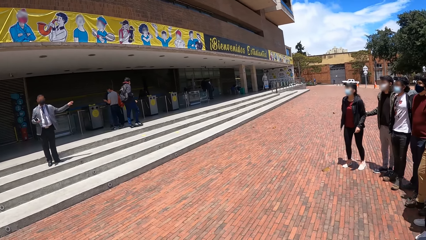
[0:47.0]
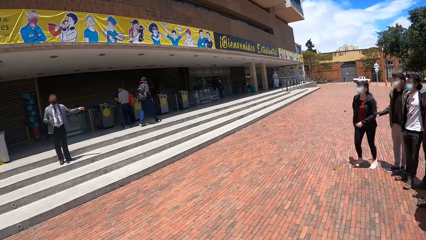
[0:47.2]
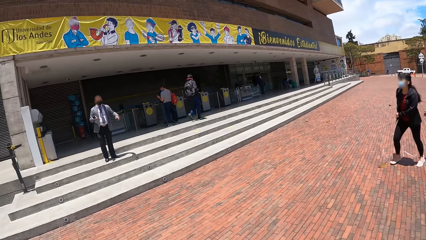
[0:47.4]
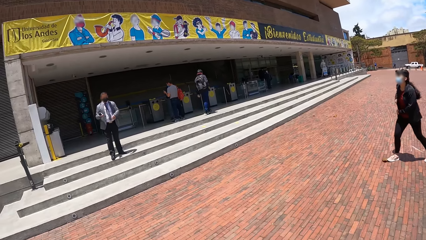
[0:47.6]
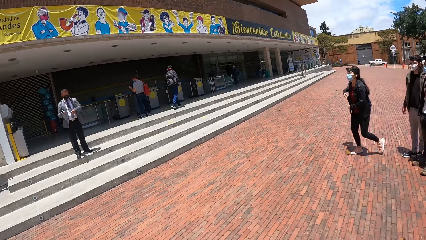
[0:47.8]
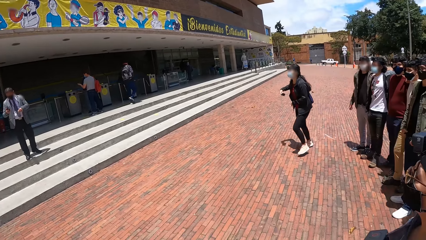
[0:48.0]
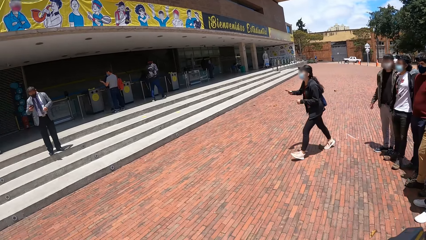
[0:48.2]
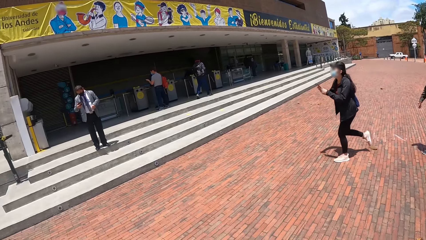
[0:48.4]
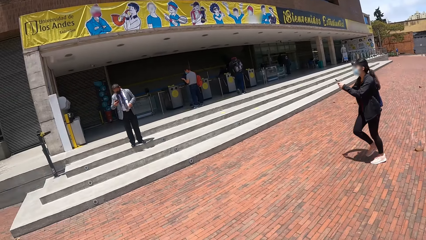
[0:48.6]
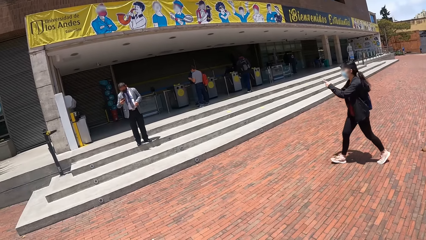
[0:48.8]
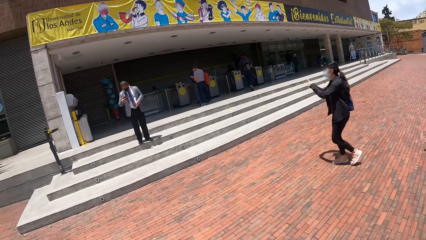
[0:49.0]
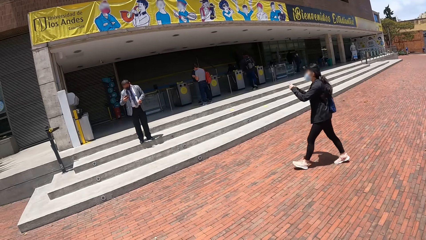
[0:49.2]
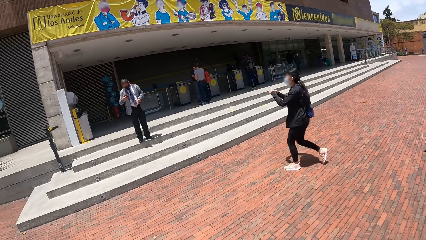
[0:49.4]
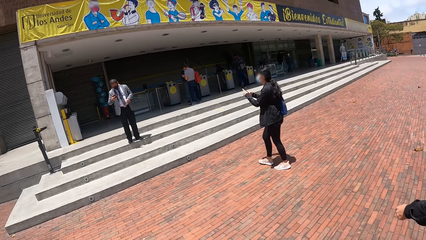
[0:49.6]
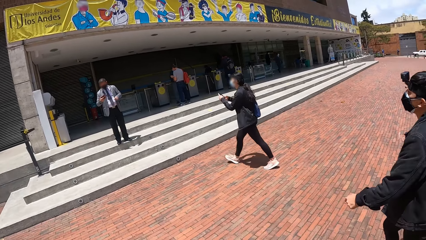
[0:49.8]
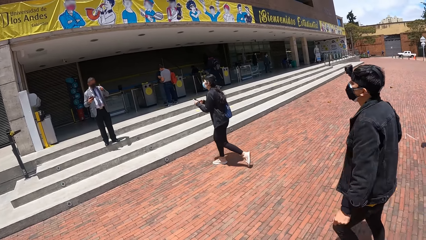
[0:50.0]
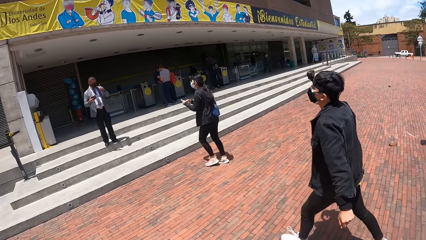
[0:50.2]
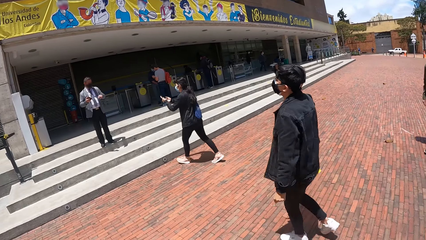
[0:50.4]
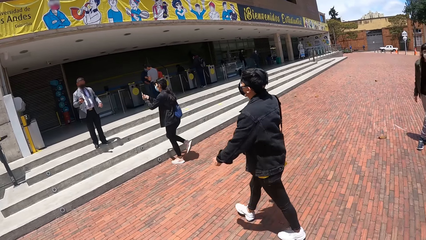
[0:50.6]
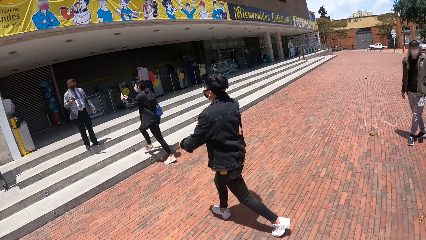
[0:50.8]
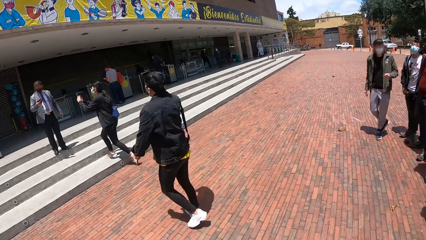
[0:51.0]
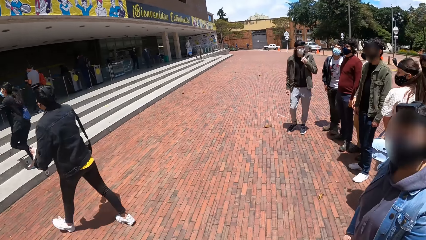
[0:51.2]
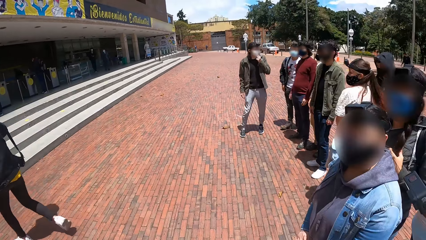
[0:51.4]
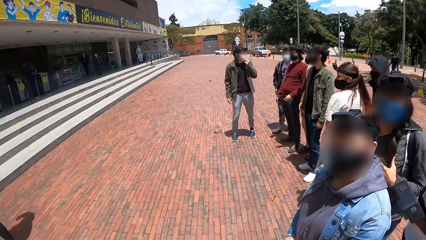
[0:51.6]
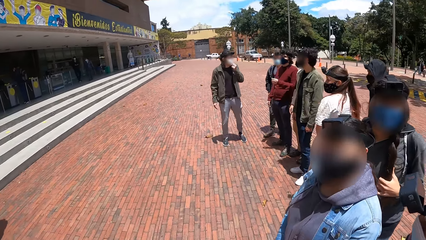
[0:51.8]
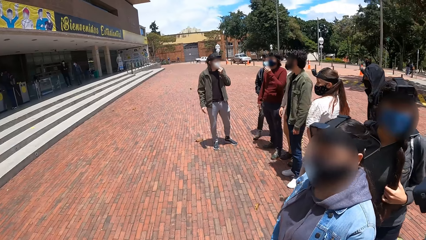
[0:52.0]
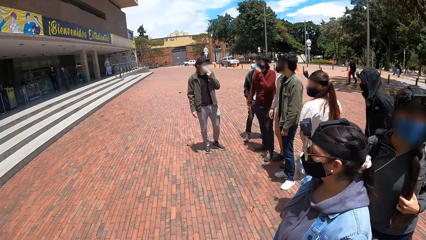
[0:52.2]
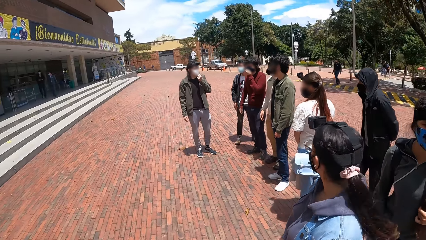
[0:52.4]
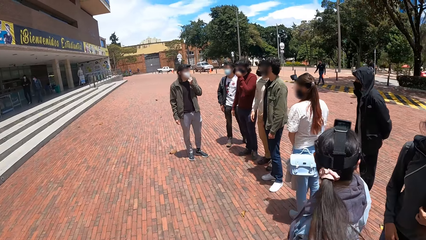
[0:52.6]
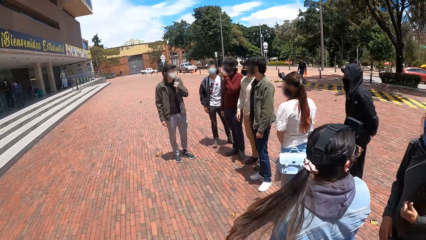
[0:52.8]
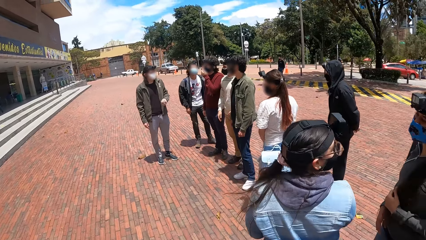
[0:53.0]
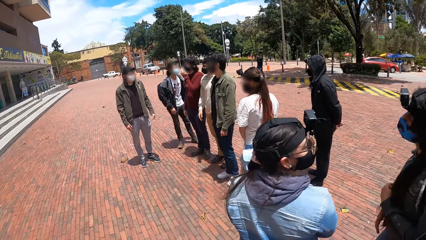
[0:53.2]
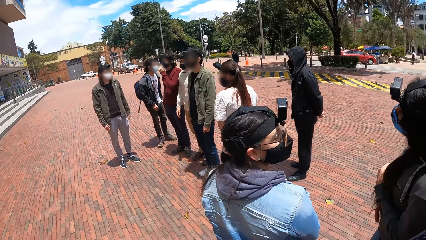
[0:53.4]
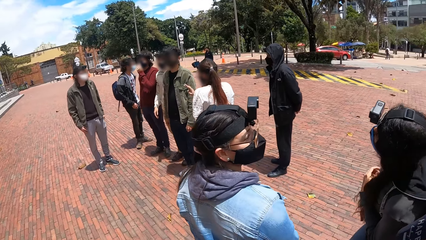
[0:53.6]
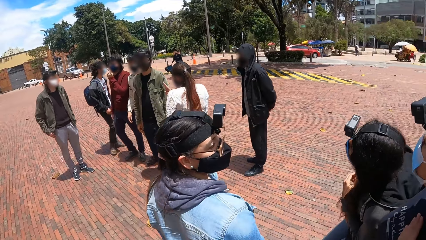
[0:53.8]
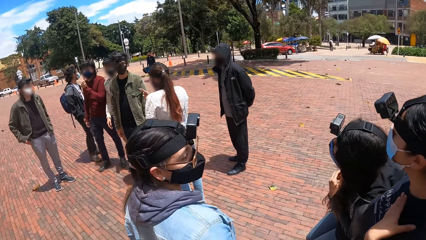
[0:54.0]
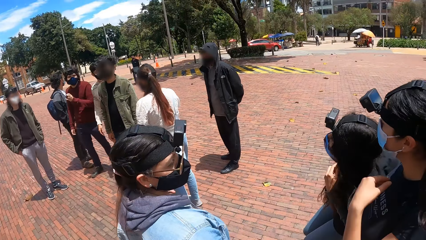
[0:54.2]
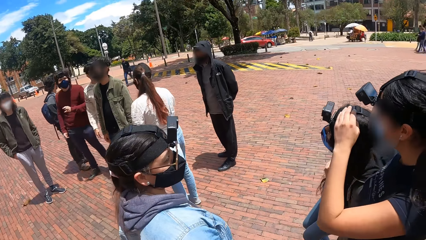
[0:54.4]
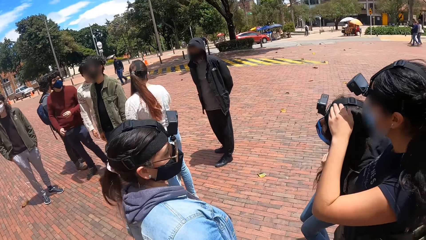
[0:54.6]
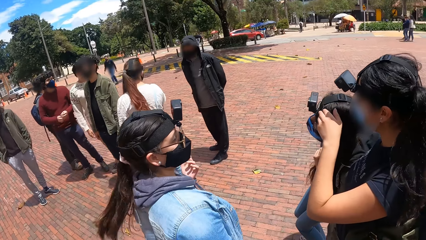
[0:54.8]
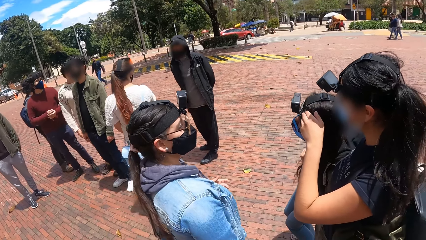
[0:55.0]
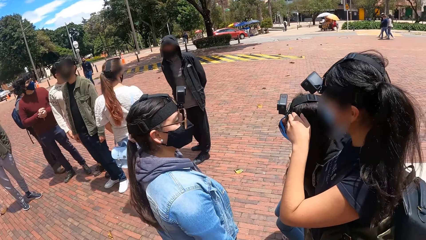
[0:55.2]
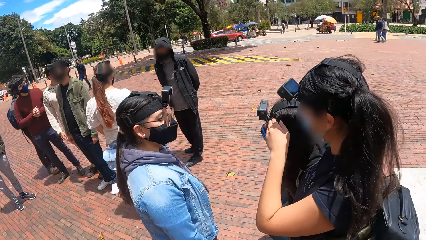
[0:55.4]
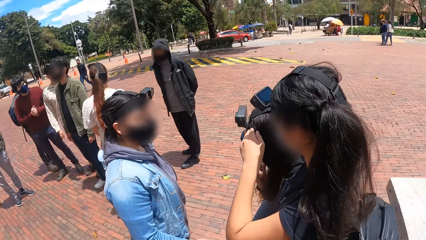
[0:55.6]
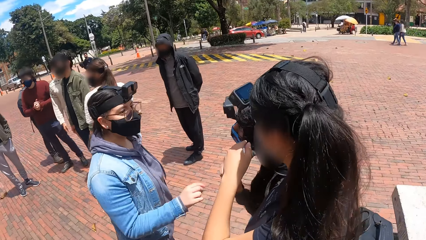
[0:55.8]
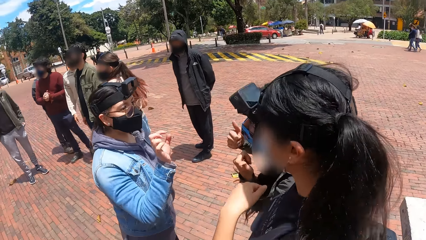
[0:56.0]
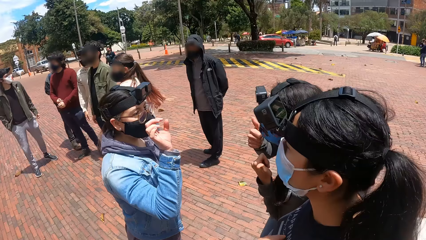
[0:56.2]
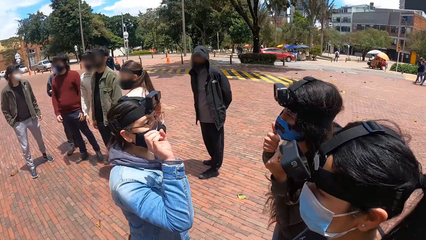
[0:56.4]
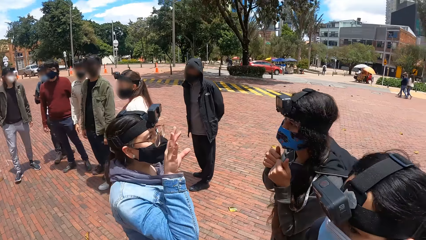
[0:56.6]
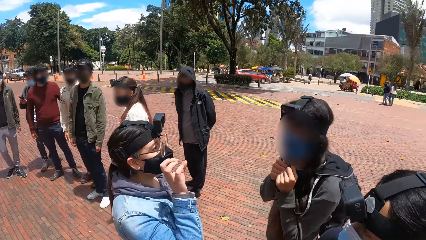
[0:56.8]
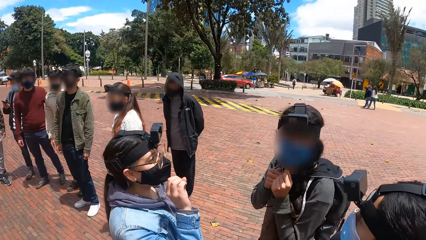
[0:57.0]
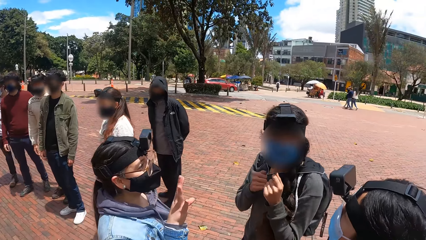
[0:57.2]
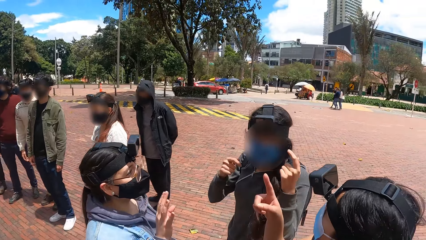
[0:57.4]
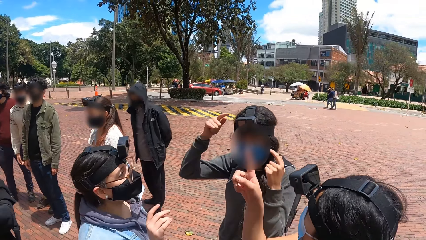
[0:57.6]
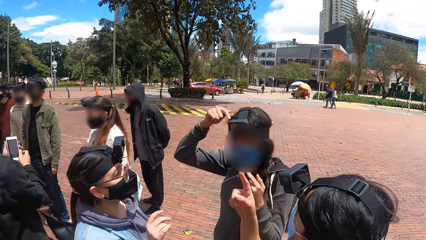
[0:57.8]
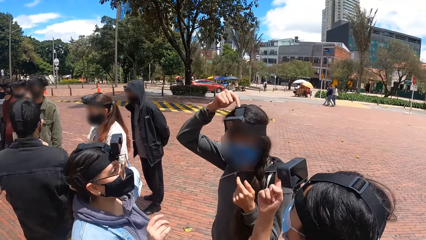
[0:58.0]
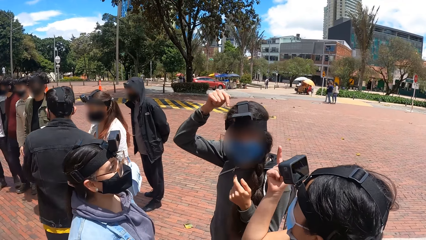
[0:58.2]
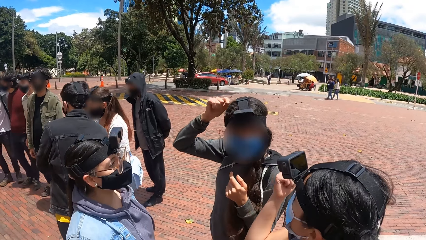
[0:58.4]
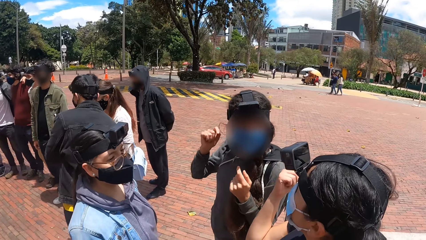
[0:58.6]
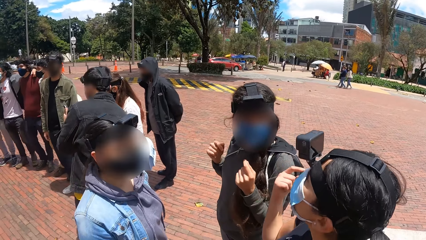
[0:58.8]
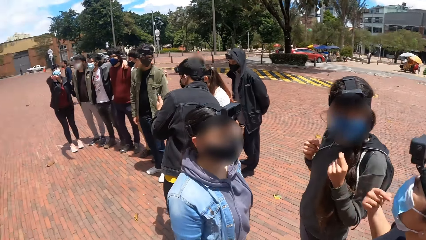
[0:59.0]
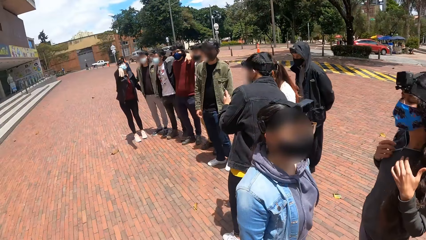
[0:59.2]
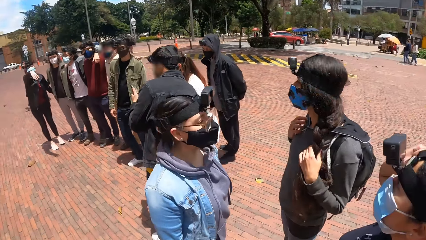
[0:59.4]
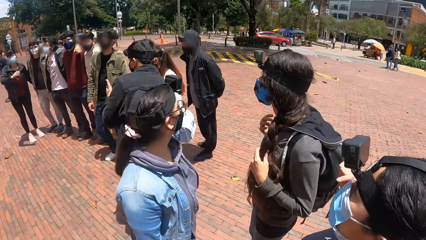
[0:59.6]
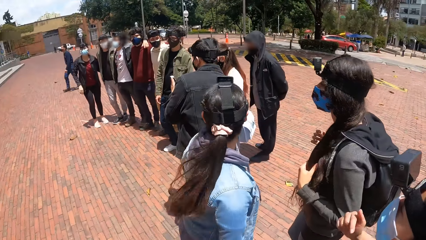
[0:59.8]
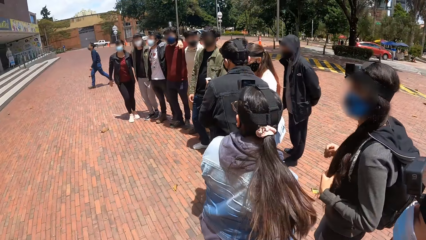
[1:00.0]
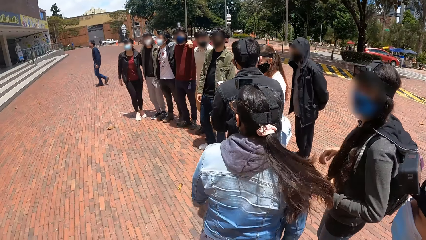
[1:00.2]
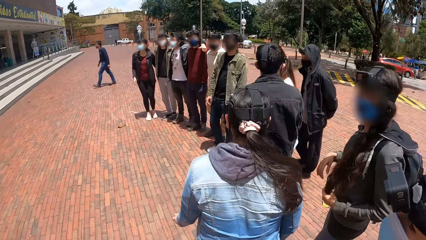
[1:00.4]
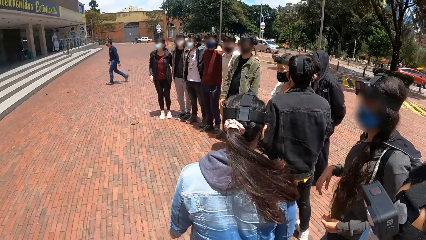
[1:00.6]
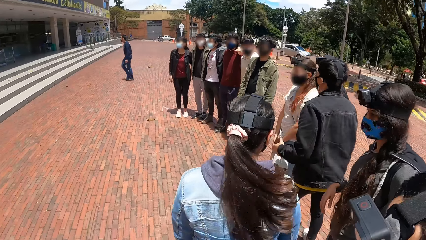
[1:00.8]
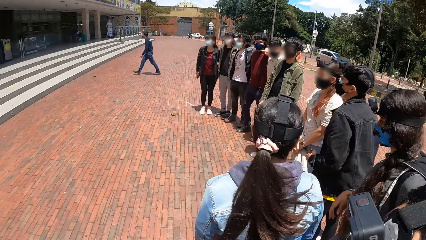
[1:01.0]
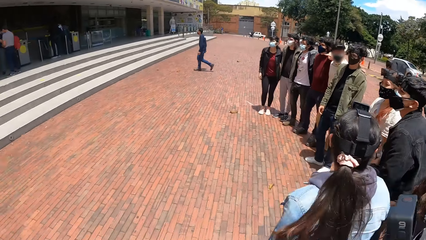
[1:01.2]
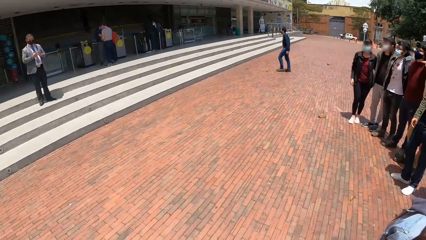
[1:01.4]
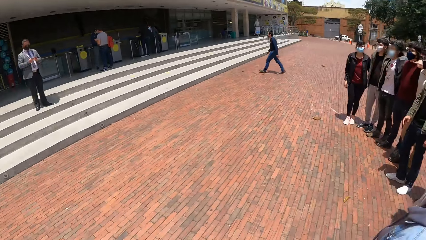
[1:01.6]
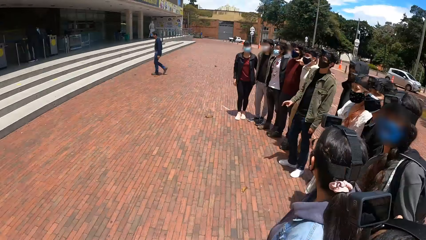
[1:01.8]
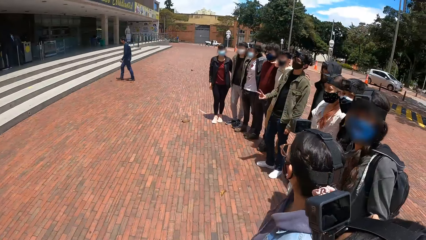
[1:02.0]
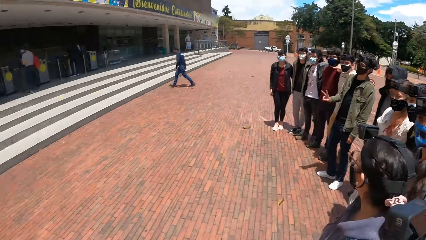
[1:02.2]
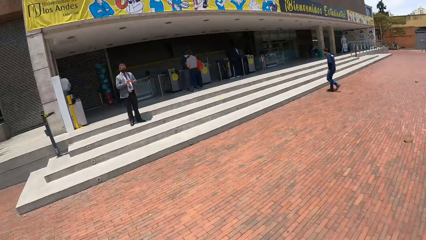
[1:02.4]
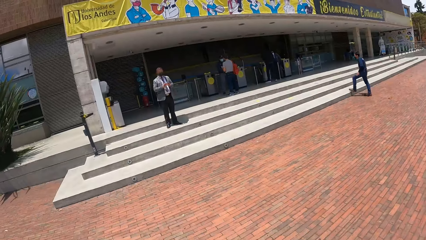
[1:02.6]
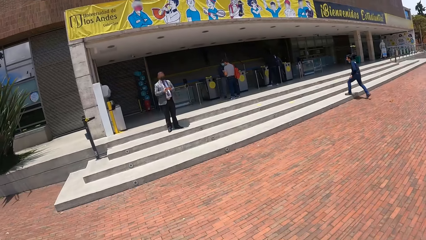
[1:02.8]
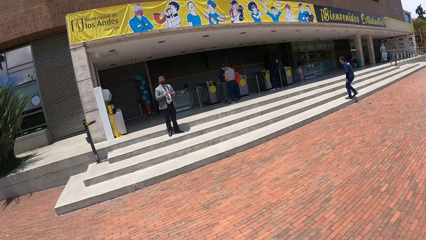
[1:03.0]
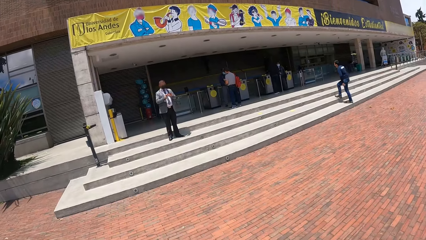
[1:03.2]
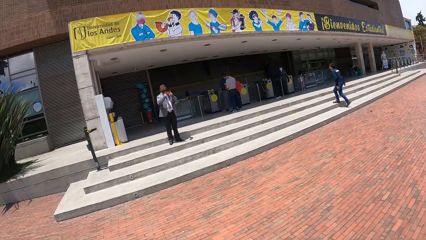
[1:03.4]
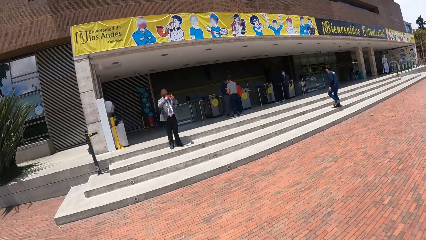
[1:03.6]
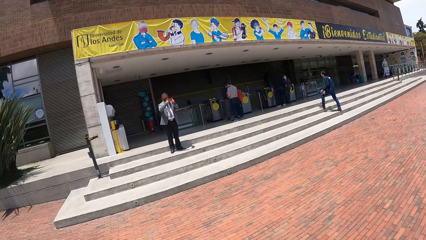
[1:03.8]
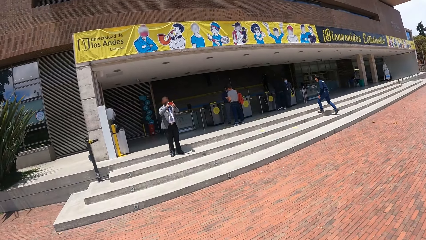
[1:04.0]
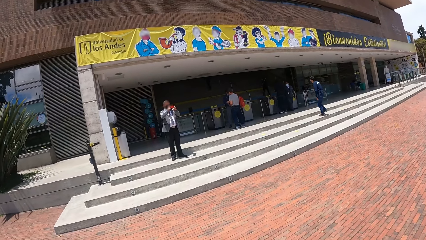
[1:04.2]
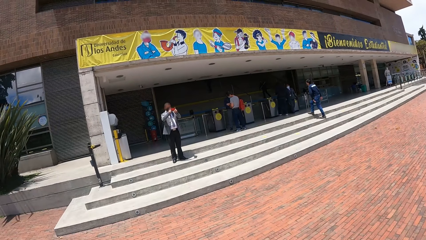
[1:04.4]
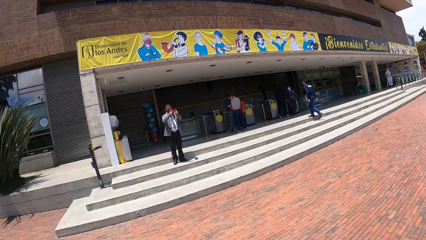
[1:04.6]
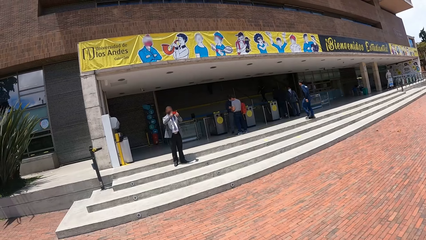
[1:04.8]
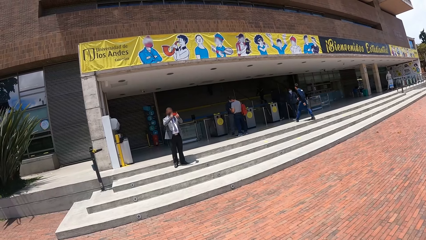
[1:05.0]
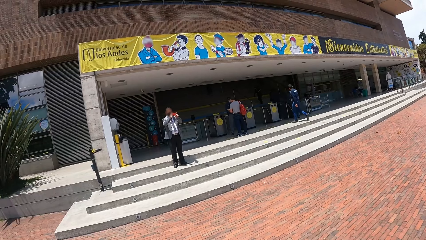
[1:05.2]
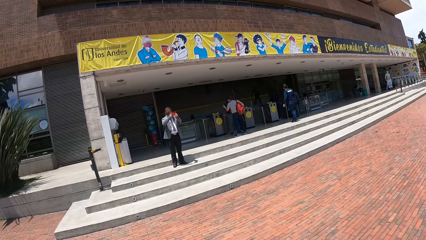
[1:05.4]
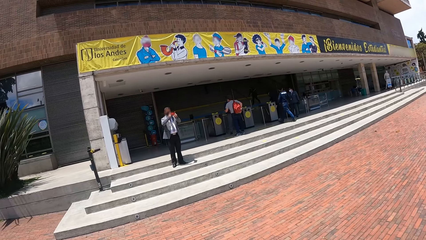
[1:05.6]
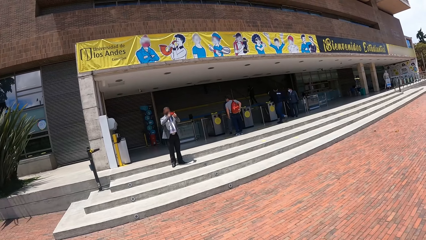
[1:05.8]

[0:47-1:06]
The camera wearer stands in the street. They look at his colleagues. They look forward at a man. They pause for a photograph with his colleagues. The man takes a photograph of his colleagues.
